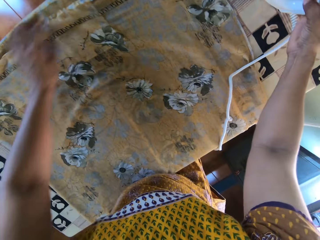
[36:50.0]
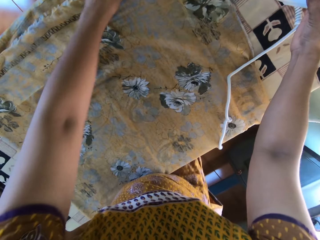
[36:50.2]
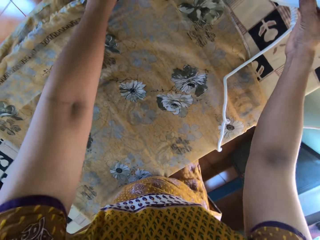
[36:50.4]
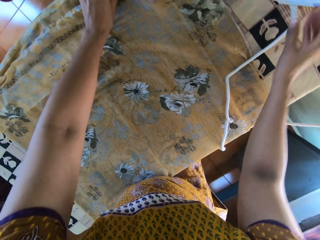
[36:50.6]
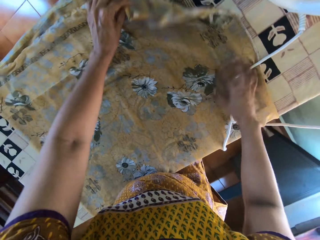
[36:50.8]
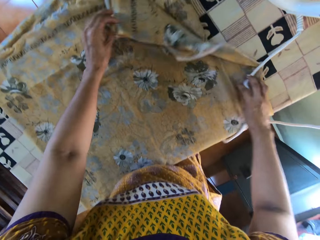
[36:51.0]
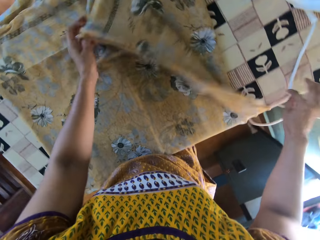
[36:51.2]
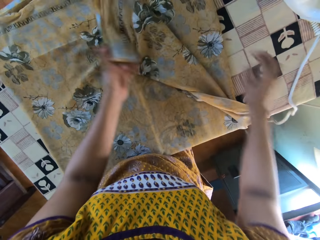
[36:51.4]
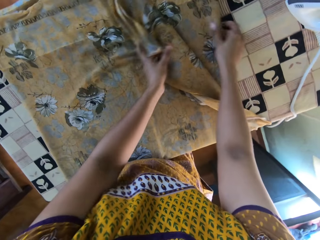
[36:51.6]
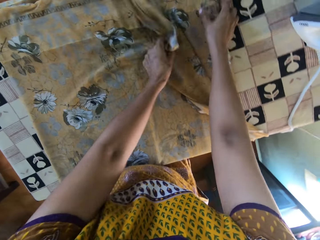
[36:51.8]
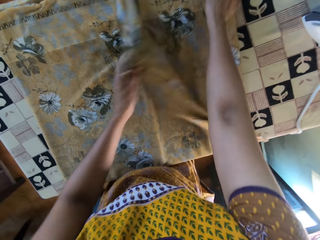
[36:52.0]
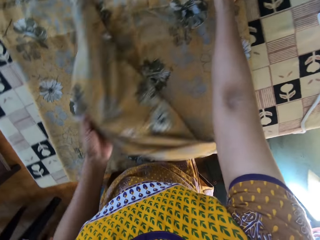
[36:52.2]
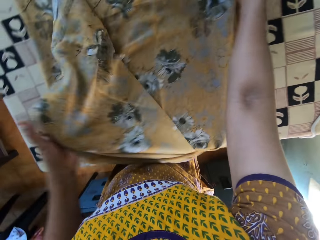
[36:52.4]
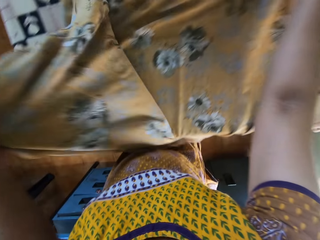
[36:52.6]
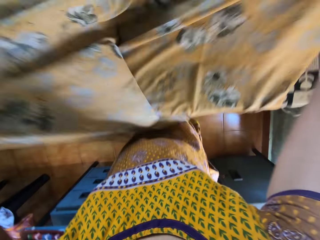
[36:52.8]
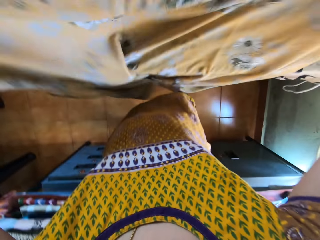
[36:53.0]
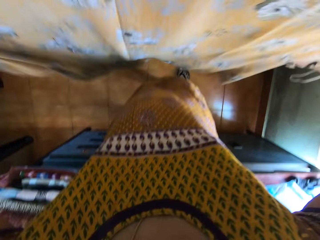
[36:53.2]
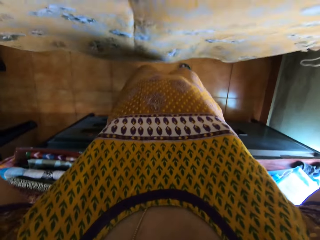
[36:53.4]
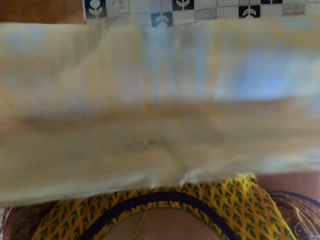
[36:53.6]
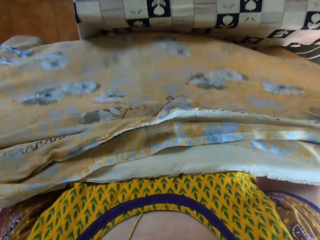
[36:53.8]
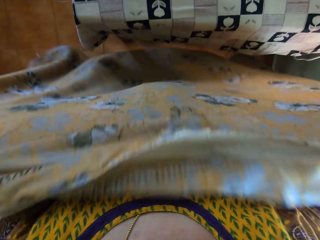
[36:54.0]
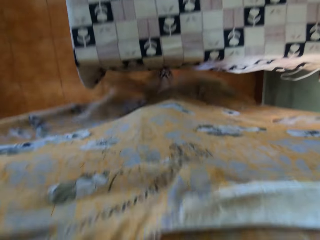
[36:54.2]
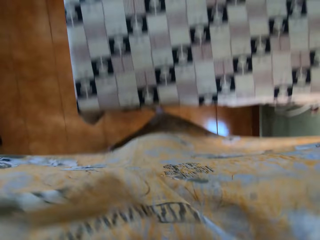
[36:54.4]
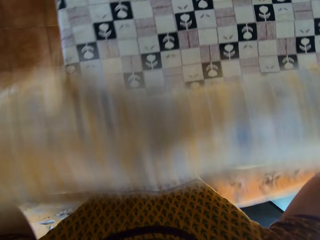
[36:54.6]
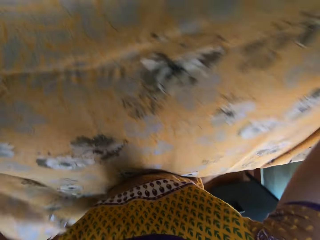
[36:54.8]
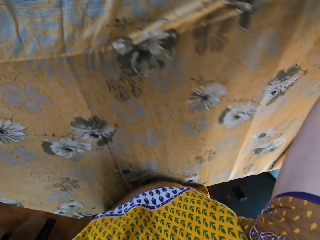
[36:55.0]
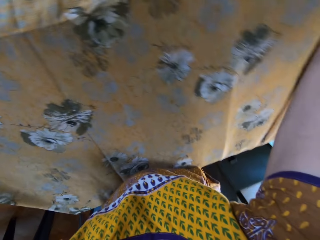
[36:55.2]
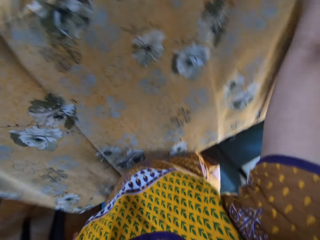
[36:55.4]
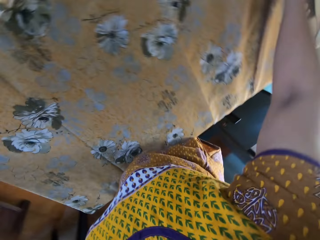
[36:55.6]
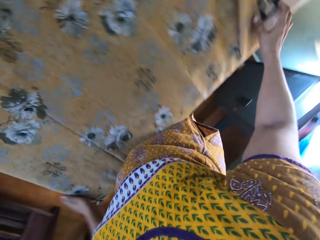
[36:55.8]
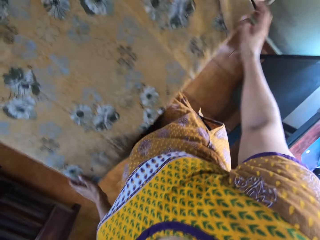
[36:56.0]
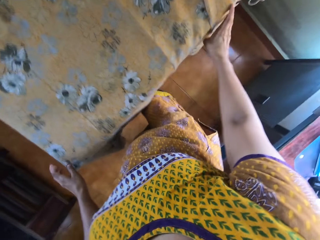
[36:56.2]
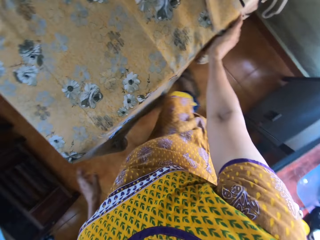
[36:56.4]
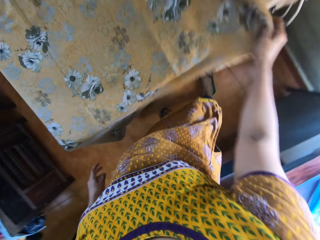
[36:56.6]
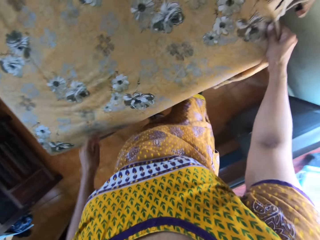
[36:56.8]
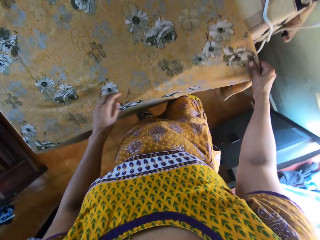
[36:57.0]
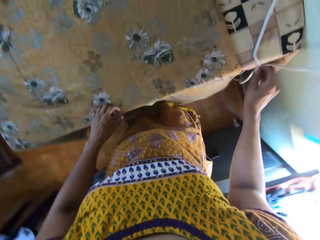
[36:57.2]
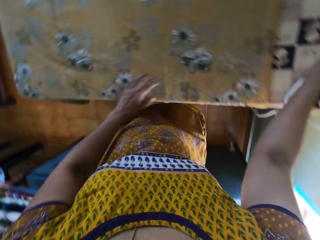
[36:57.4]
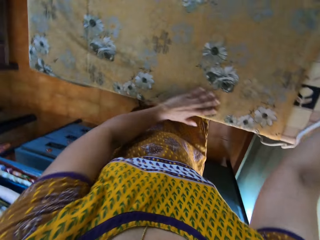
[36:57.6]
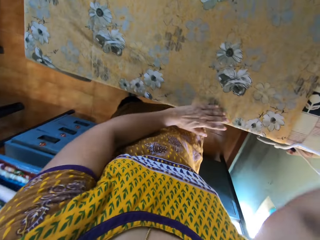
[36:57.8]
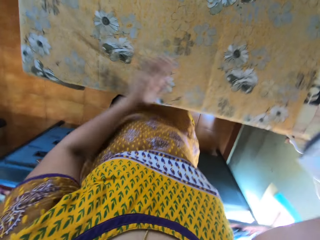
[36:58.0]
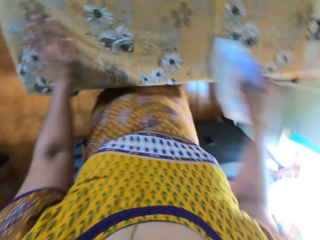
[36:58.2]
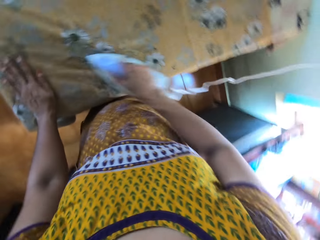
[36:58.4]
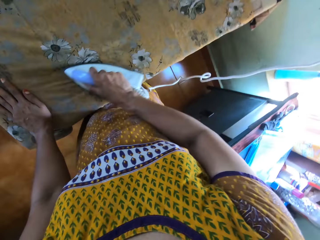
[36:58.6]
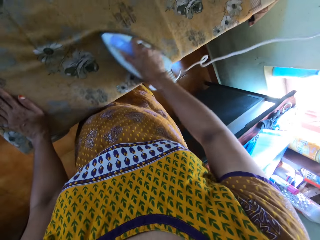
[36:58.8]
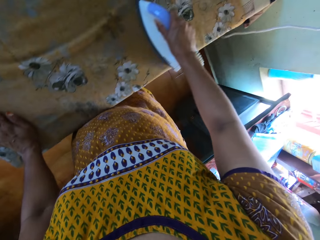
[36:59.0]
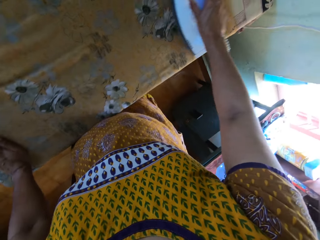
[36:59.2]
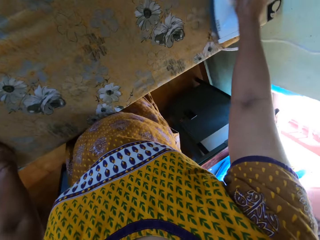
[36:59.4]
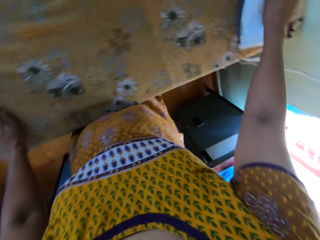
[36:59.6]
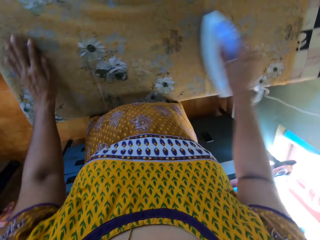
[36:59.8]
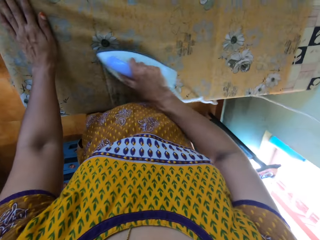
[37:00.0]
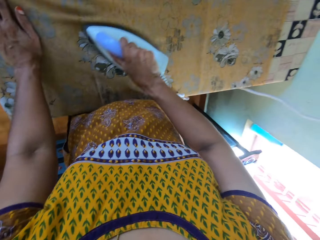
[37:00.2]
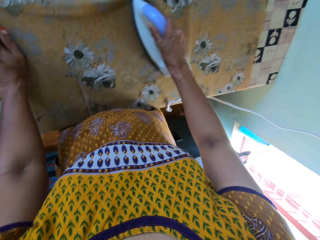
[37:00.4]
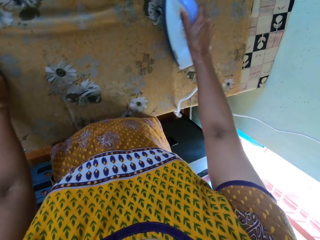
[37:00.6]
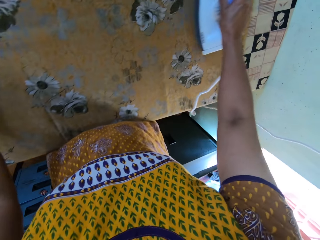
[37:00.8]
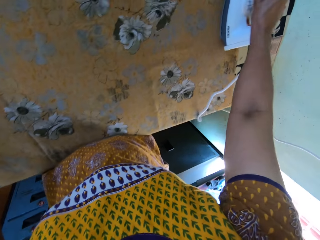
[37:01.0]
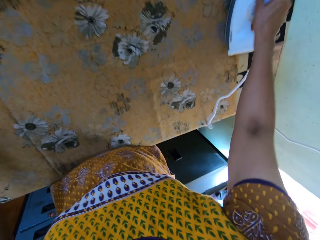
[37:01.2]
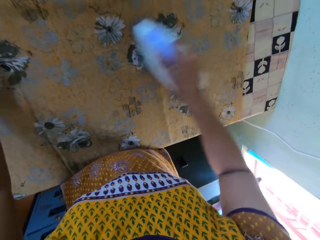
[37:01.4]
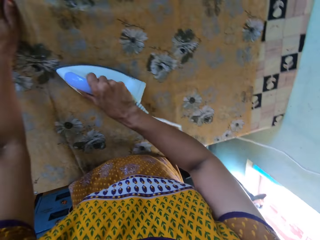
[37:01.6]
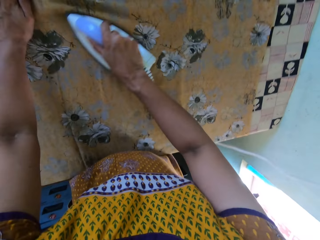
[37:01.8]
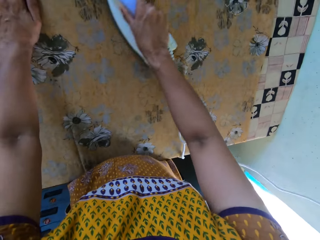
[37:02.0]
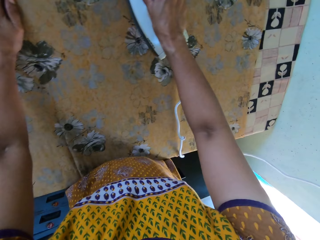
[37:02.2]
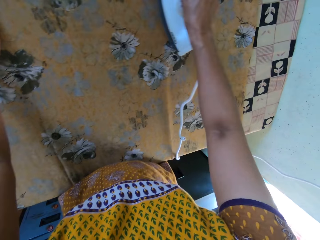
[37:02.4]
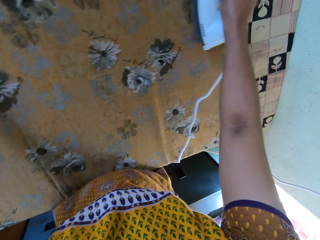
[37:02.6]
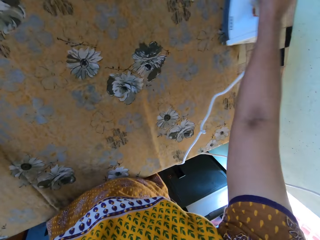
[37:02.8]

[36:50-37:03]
The camera wearer puts the iron on the ironing board with her right hand. She adjusts the sheet. She unravels the cloth with her left hand. She shifts the cord of the iron with her right hand. She holds the cloth with her right hand. She picks up the cloth from the ironing board with both hands. She places the cloth on the ironing board with both hands. She adjusts the cloth with her right hand. She picks up the iron from the ironing board with her right hand. She irons the cloth with the iron in her right hand.

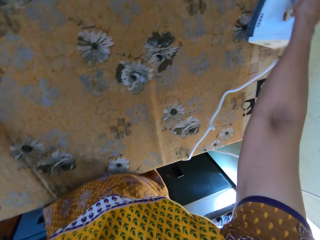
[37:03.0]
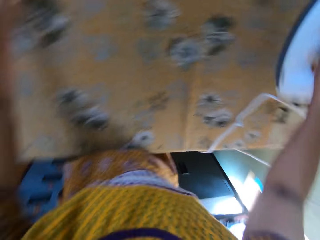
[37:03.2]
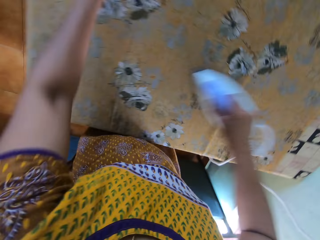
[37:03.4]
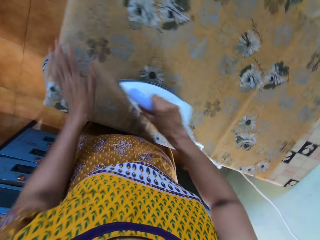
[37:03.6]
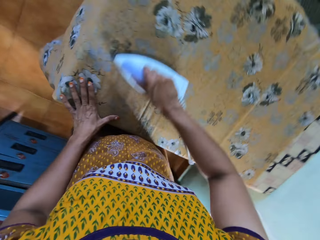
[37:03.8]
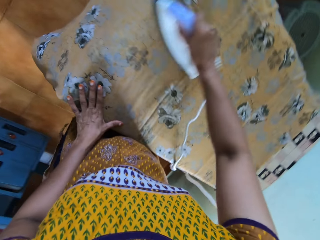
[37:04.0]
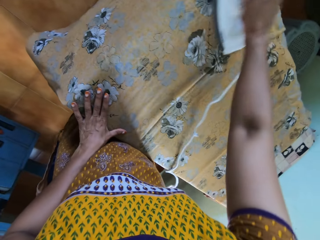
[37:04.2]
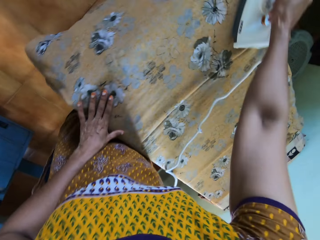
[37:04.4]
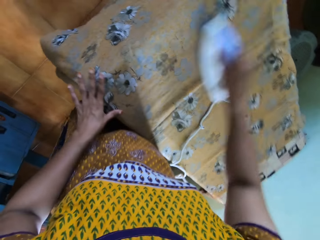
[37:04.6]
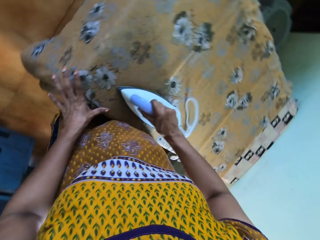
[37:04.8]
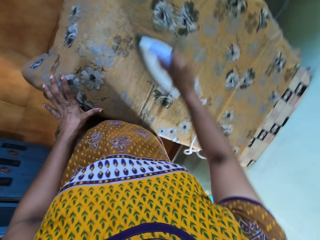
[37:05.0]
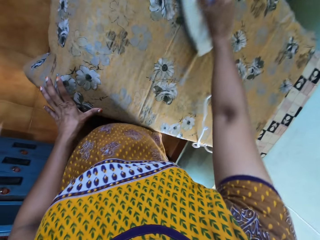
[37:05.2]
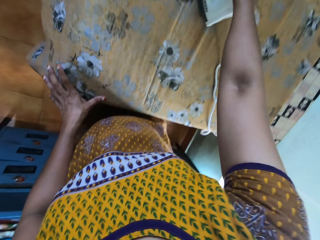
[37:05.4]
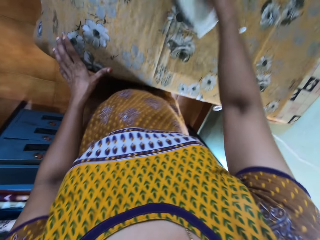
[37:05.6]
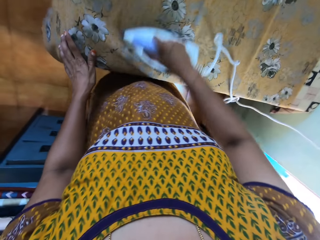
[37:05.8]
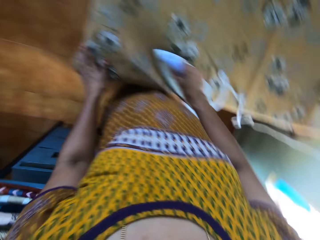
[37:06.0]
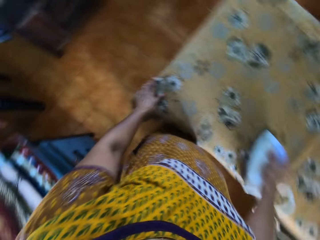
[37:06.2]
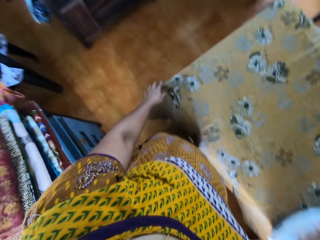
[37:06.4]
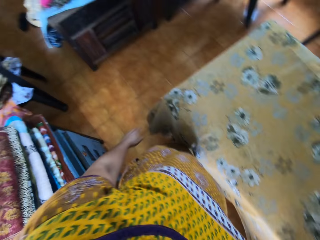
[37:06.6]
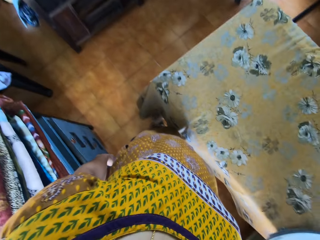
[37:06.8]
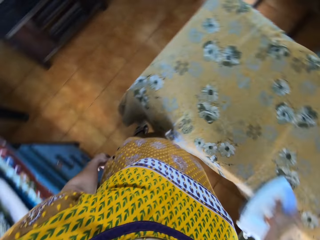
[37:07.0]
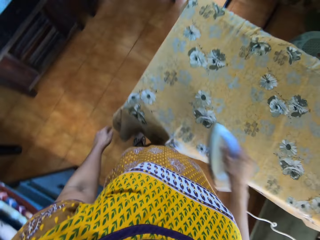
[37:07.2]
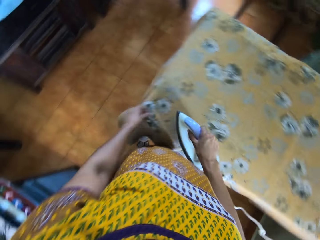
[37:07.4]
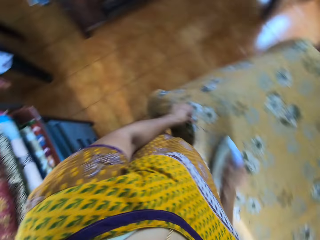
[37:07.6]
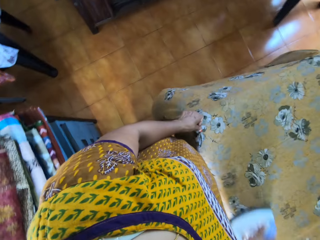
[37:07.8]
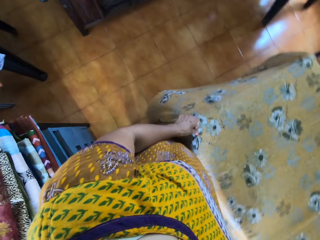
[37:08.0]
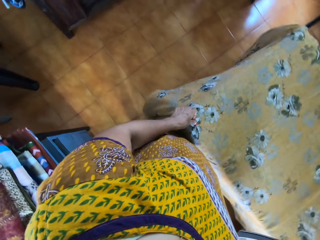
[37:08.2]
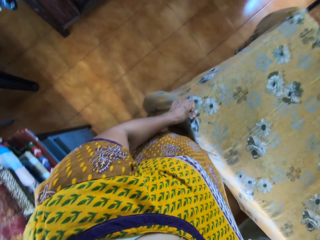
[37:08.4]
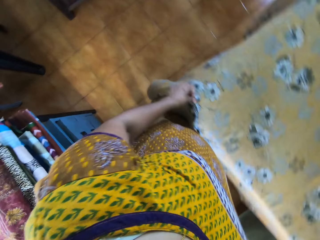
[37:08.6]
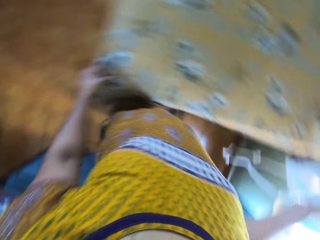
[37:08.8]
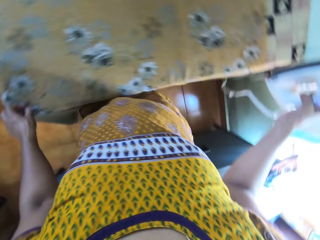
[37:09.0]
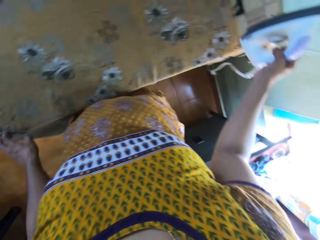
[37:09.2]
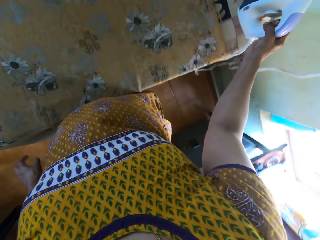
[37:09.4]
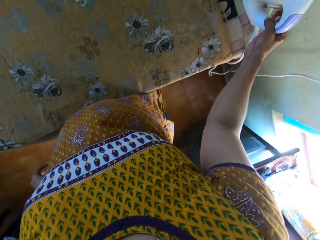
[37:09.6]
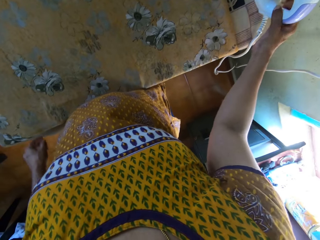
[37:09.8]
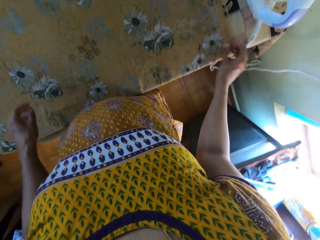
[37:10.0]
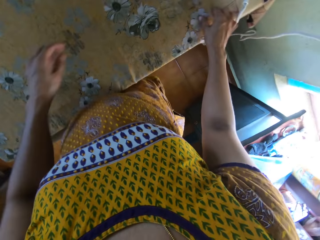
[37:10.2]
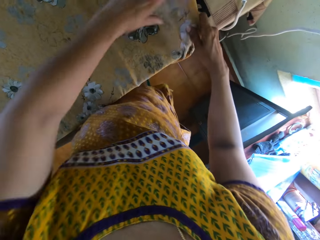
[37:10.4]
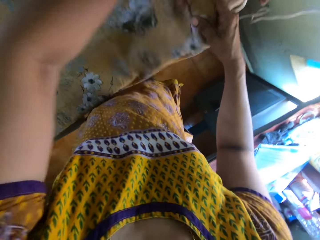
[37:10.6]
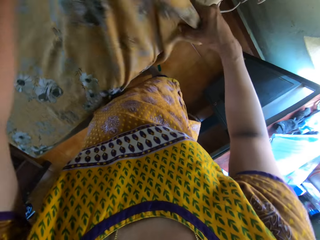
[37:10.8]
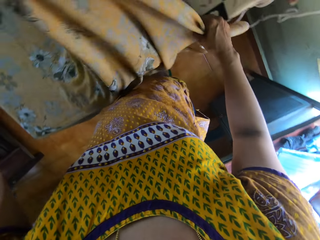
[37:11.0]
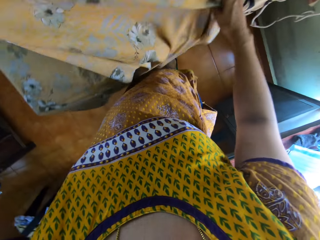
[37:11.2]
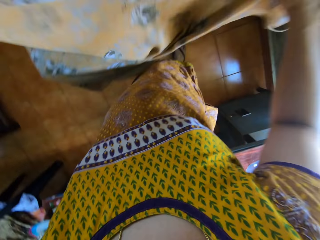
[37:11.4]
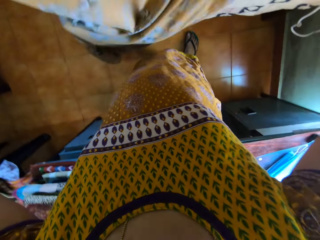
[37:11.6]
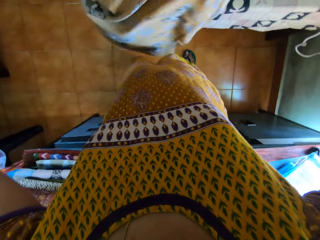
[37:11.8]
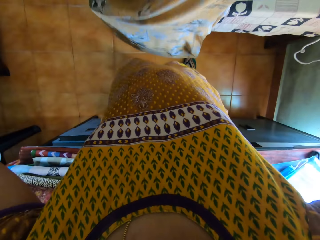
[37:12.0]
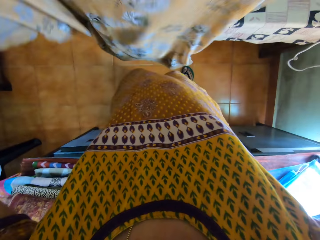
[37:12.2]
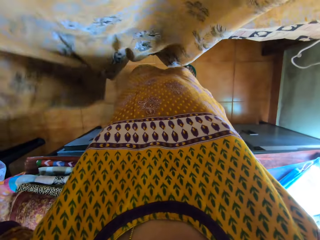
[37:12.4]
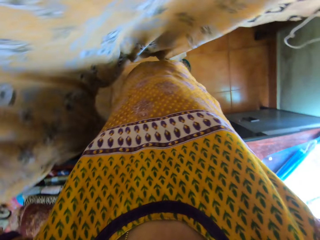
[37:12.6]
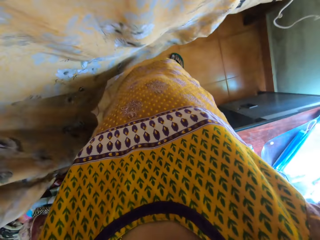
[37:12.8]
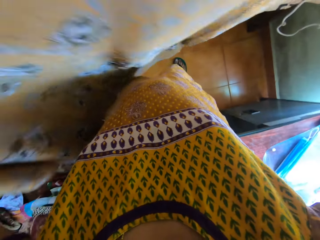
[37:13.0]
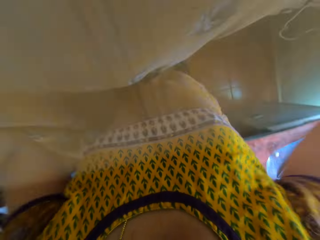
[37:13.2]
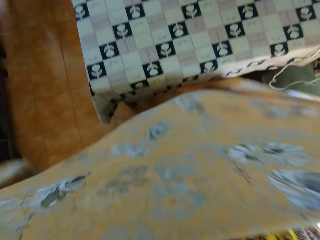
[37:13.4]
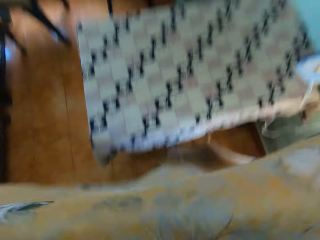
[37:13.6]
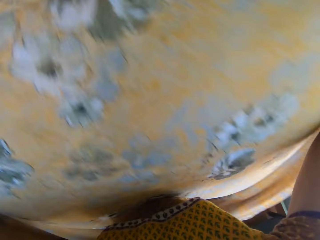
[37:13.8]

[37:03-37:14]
The camera wearer puts the iron on the ironing board with her right hand. She holds the cloth with her right hand. She adjusts the sheet. She lifts the cloth from the ironing board with both hands.
